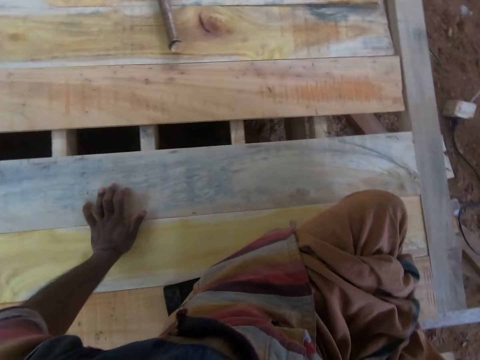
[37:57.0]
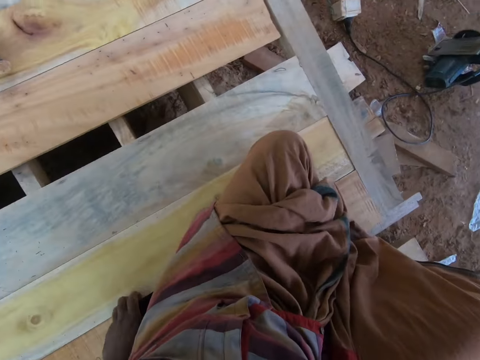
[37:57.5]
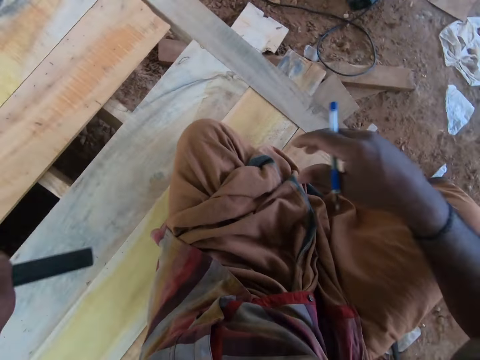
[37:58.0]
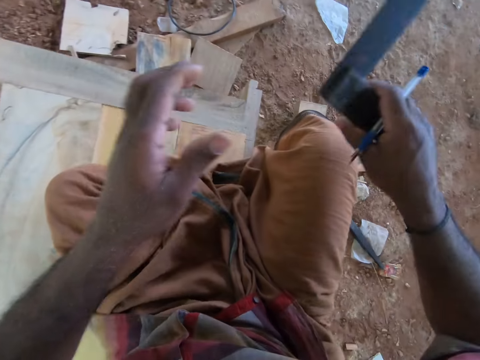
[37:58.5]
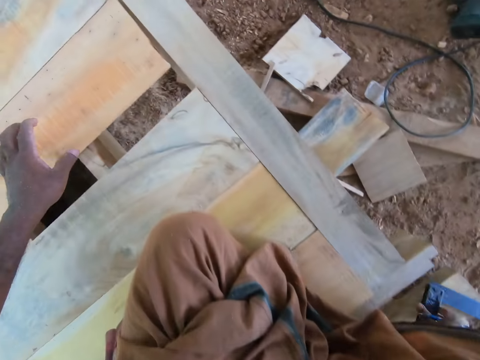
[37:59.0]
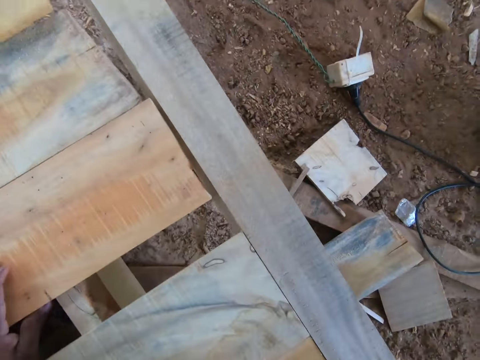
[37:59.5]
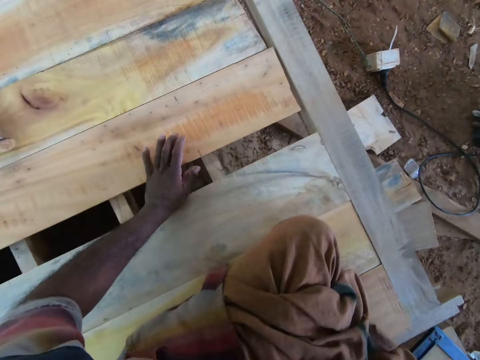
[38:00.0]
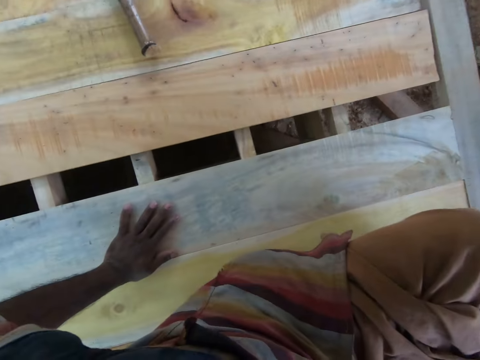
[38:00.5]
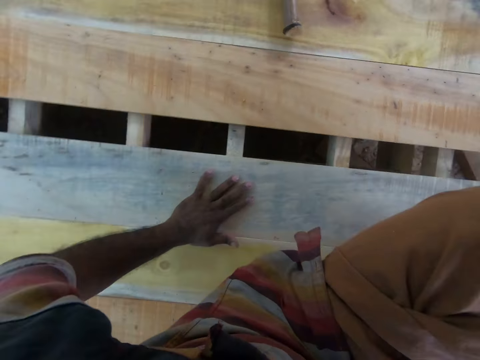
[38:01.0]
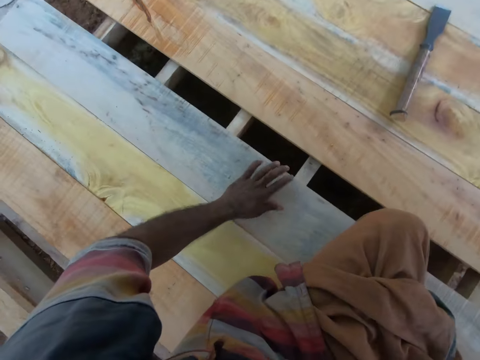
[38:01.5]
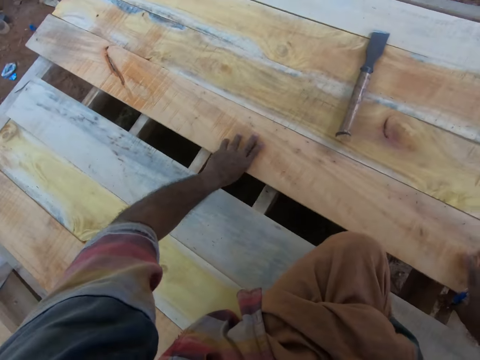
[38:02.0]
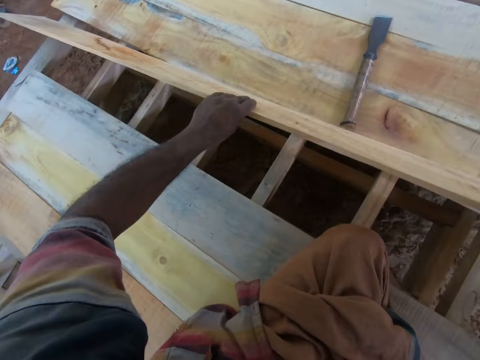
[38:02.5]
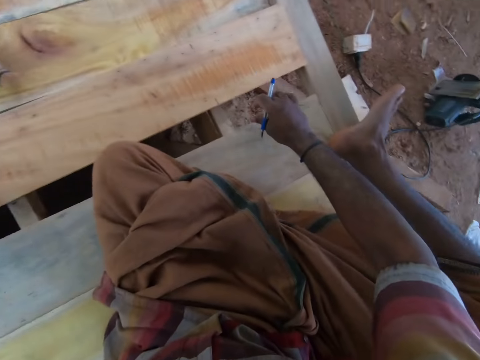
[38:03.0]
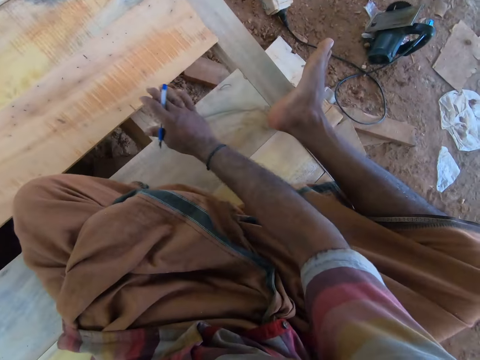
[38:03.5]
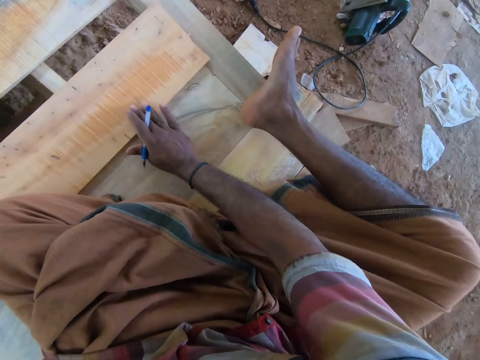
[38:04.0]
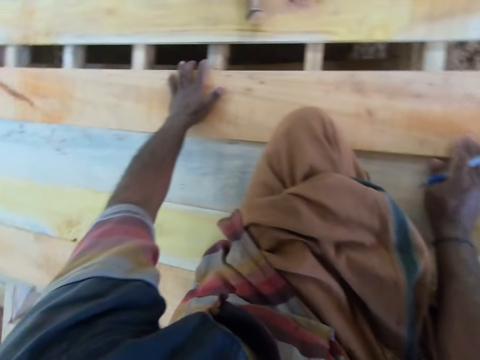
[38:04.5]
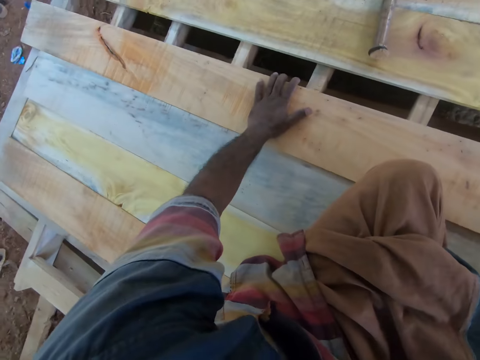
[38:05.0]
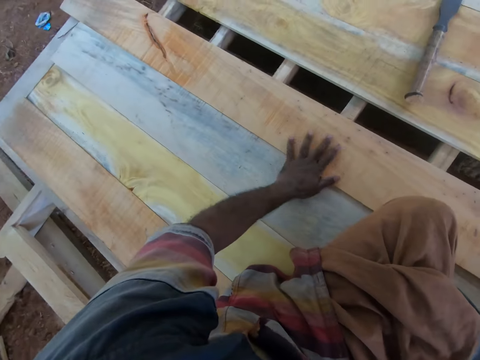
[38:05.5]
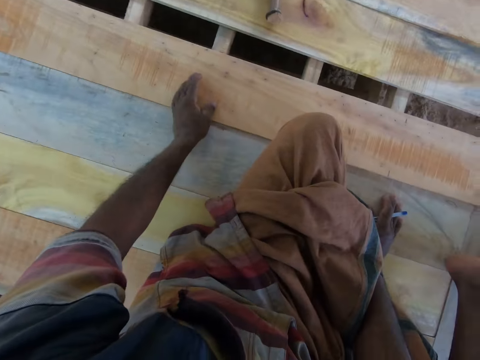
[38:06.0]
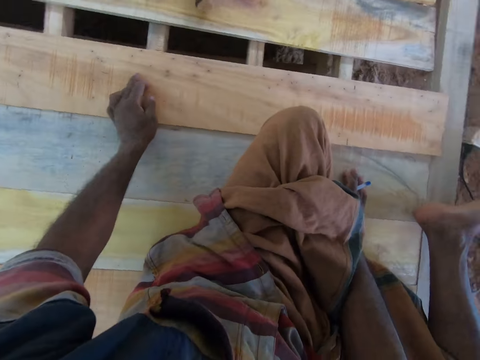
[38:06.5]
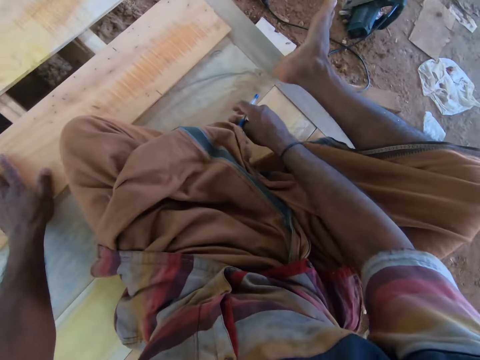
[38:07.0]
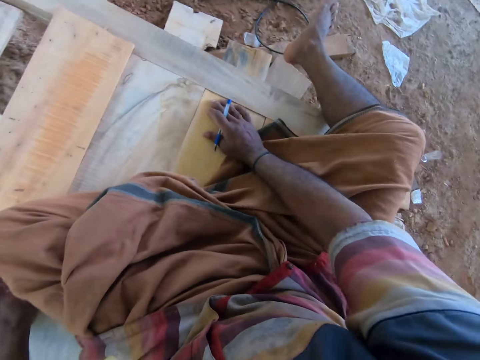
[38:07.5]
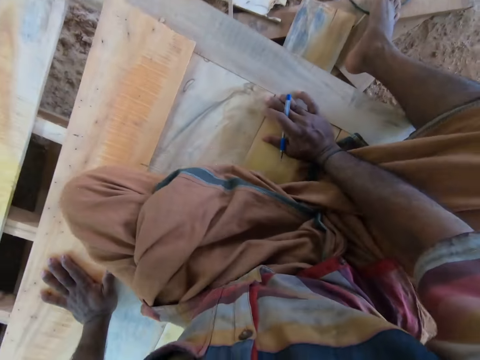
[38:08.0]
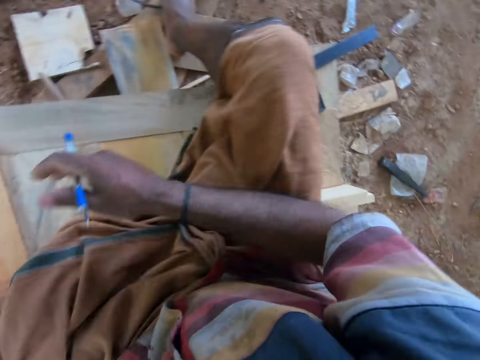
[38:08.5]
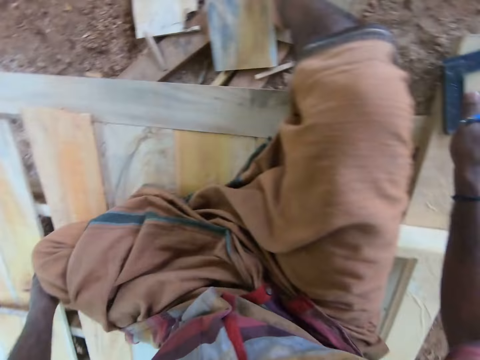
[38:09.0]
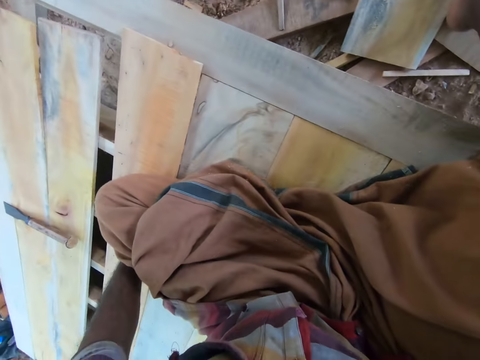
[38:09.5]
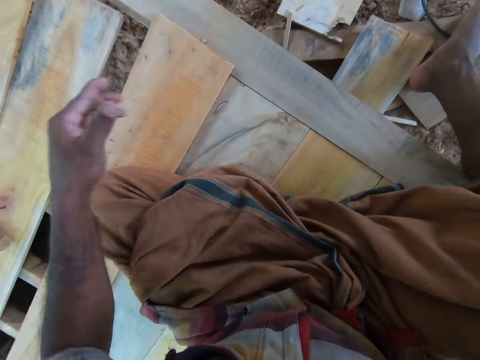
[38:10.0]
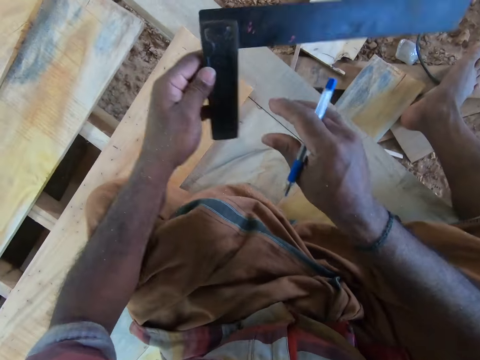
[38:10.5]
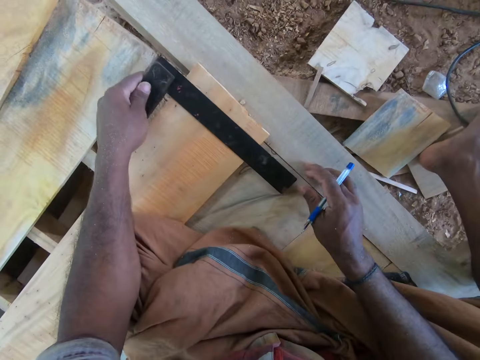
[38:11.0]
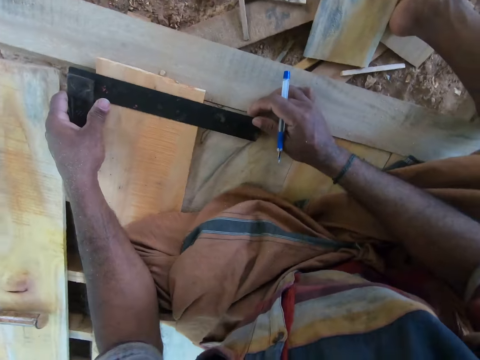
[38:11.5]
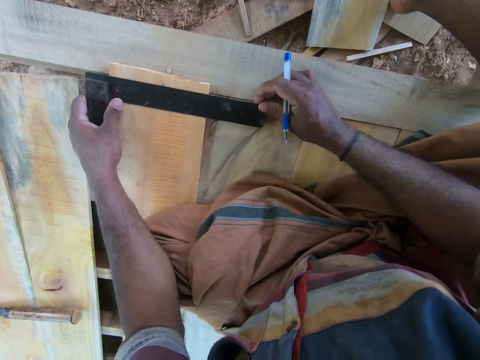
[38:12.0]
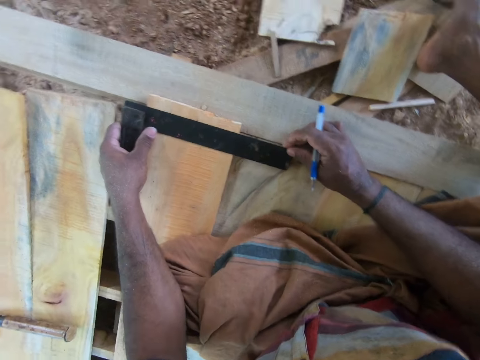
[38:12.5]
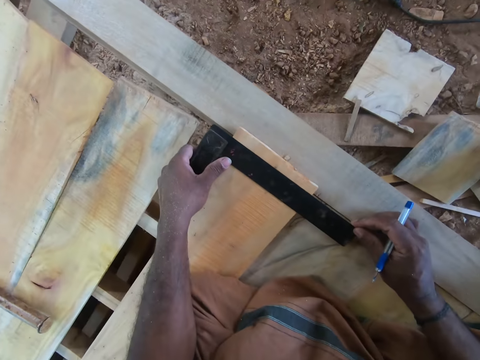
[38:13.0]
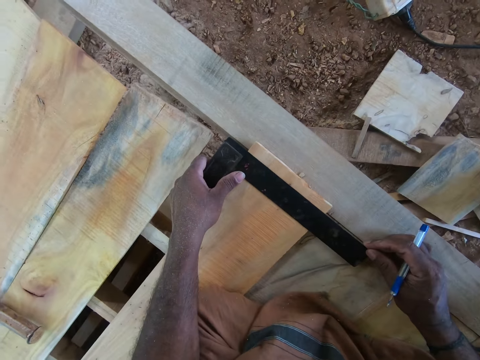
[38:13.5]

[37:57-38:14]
The camera wearer picks the try square from the incomplete desk with his left hand. He drops the try square on the ground with his right hand. He moves his body on the incomplete desk. He partially raises the wooden plank from the incomplete table with both hands. He drops the wooden plank on the incomplete desk with both hands. He turns the wood. He moves the wooden plank on the incomplete desk with his left hand. He presses the wooden plank into the incomplete desk with his left hand. He presses it again. He looks at the wood. He passes the try square from his right hand to his left hand. He places the try square on the wooden plank with his left hand. He measures the wood. He holds the try square to the wooden plank with both hands.

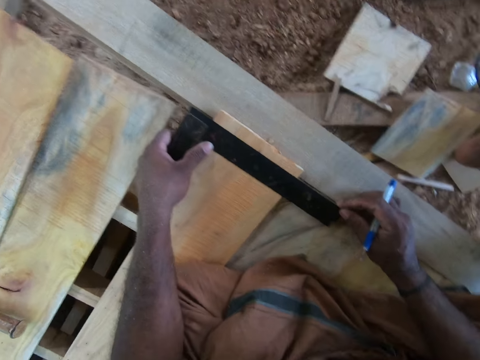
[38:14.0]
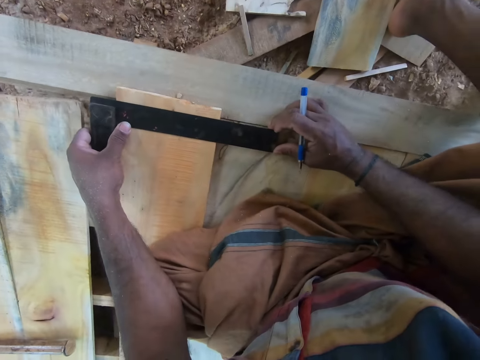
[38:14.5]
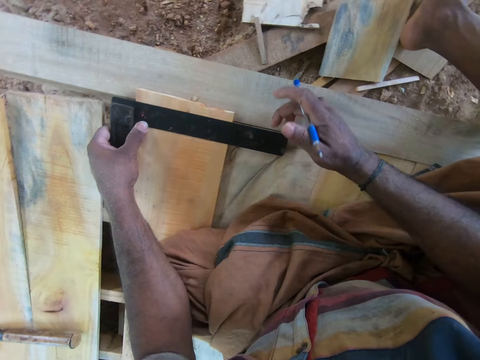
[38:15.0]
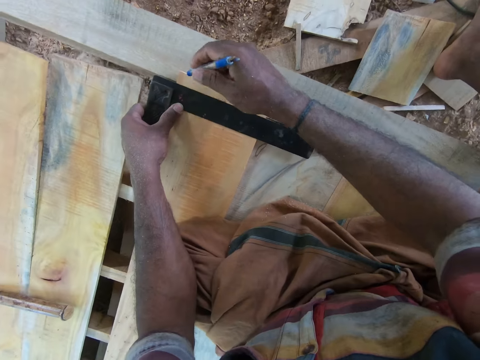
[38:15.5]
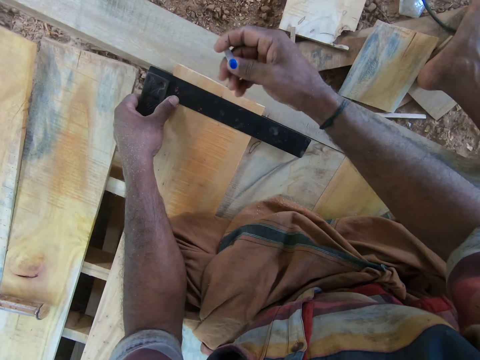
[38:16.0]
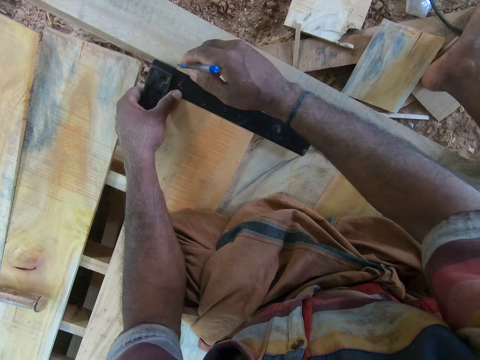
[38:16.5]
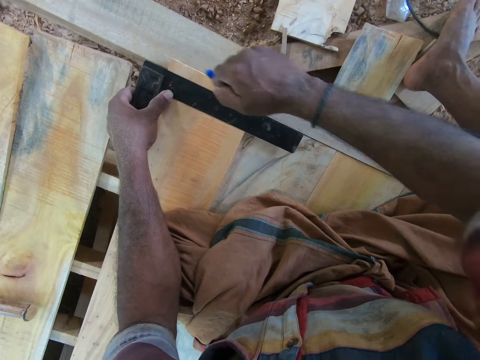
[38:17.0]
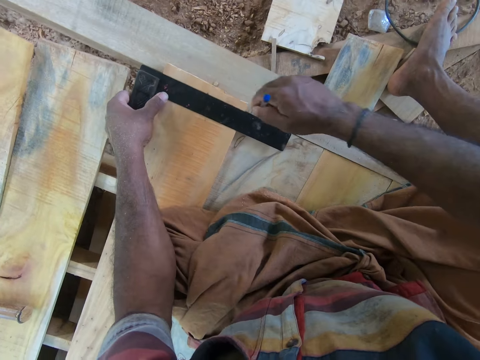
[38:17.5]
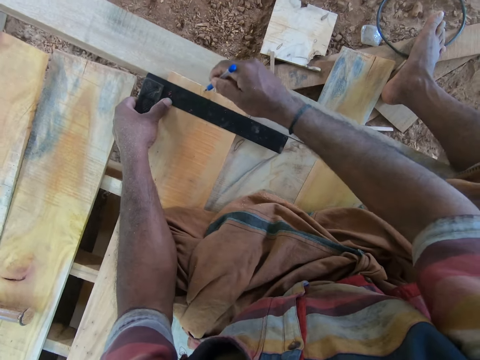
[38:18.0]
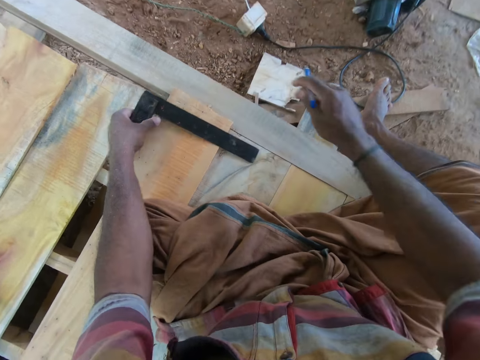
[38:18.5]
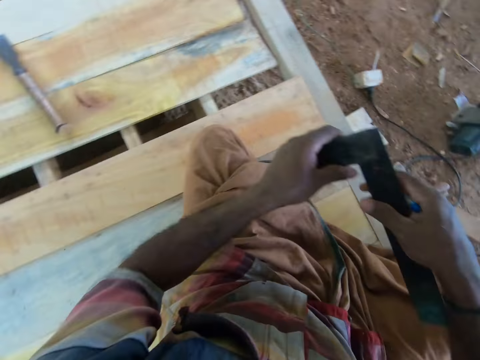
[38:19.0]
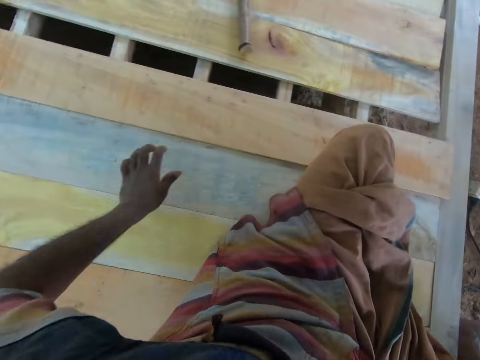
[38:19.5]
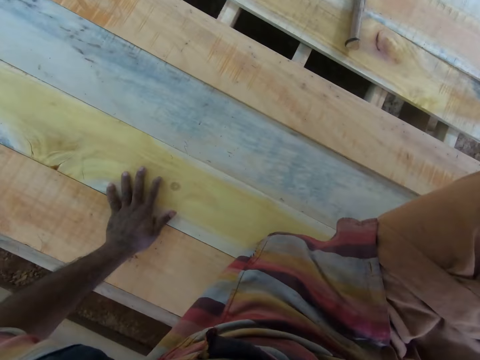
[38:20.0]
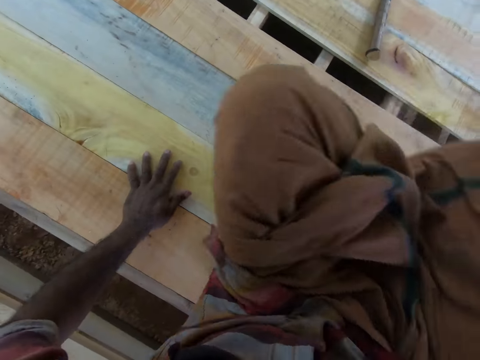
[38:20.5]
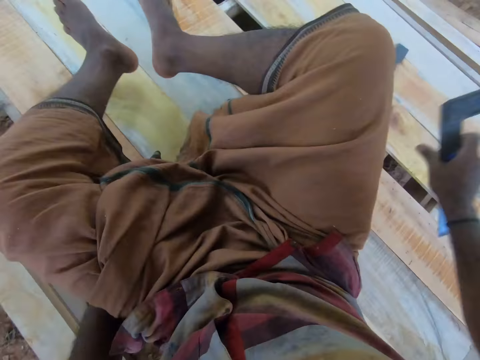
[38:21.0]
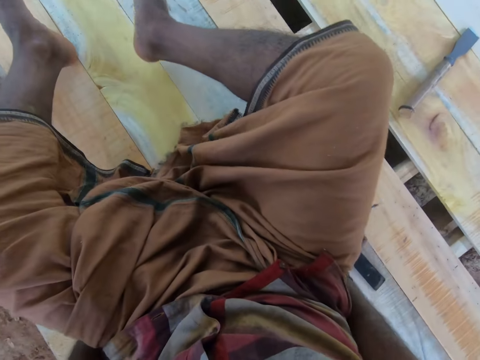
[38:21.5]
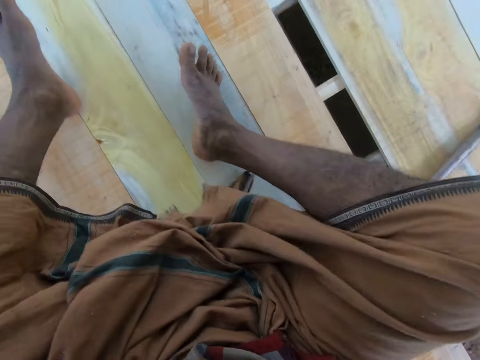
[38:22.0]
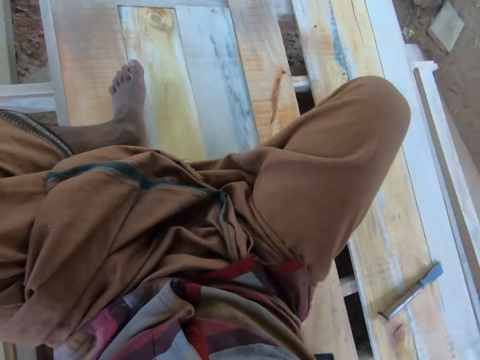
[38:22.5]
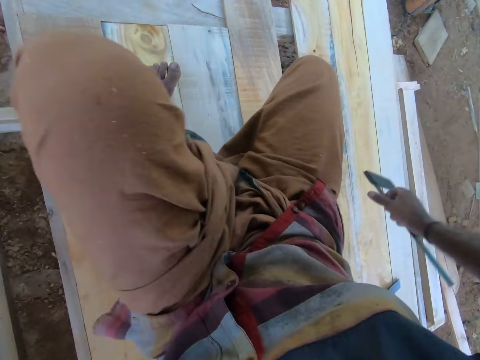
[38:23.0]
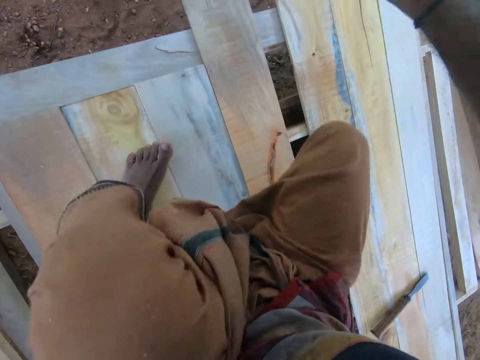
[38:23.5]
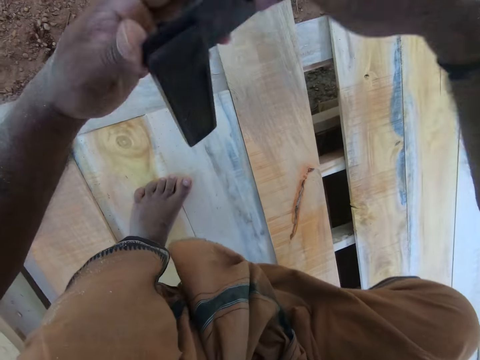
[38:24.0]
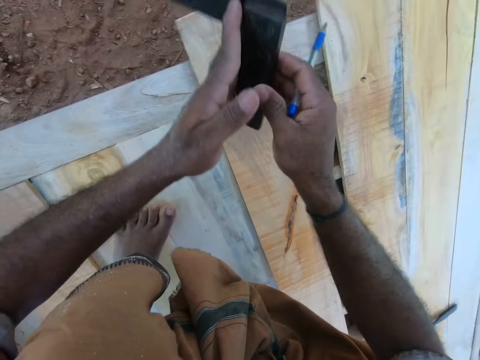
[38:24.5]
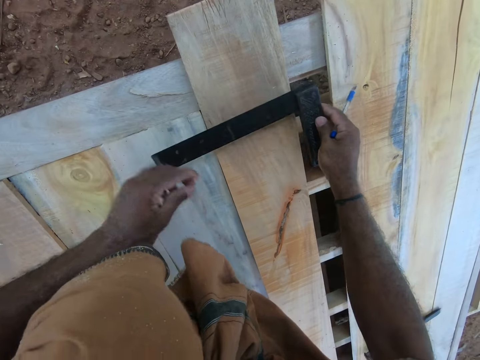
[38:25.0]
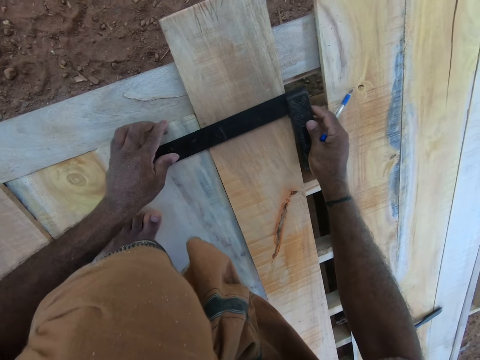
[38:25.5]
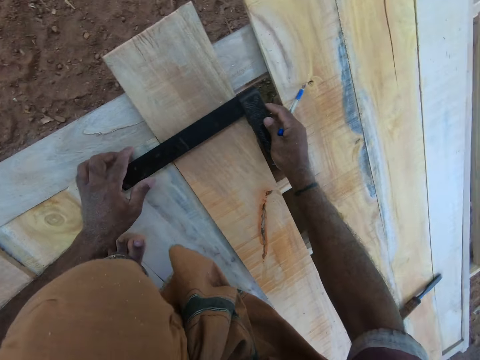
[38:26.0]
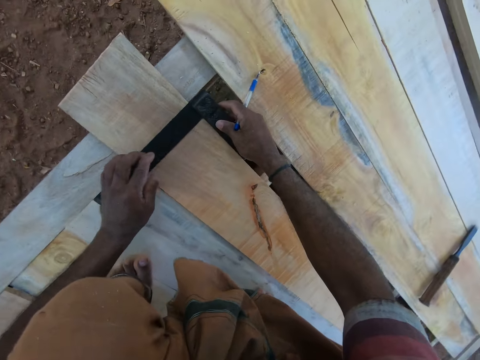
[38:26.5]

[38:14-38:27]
The camera wearer talks to a man. He draws on the wooden plank with the try square in his left hand and the pen in his right hand. He picks the try square from the wooden plank with his left hand. He picks it again. He passes the try square from his left hand to his right hand. He moves his body on the incomplete desk. He places the try square on the wooden planks with his right hand. He picks the try square from the wooden planks with his right hand. He passes the try square from his right hand to his left hand. He places the try square on the wooden planks with his right hand. He measures the wood. He holds the try square to the wooden planks with both hands.
